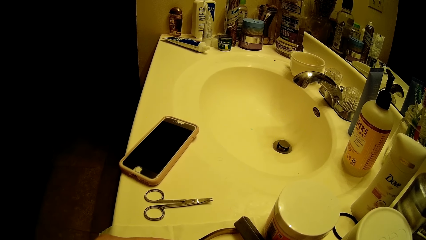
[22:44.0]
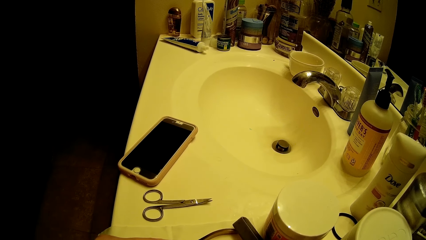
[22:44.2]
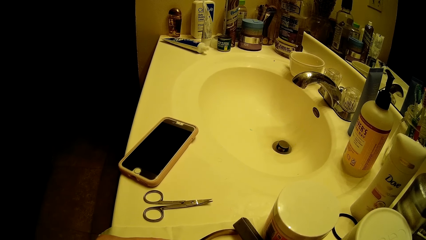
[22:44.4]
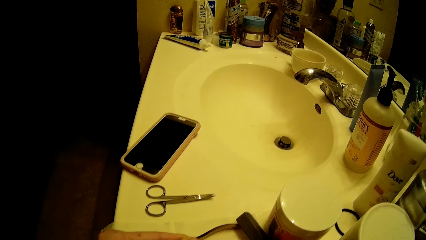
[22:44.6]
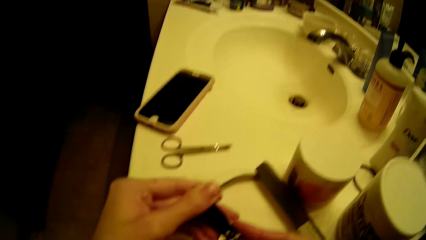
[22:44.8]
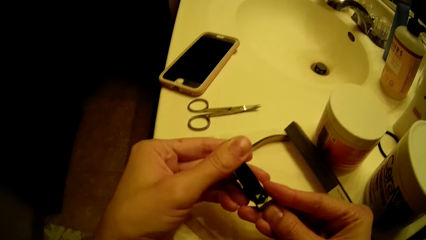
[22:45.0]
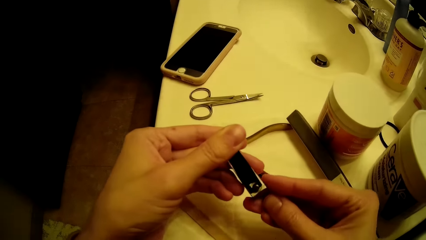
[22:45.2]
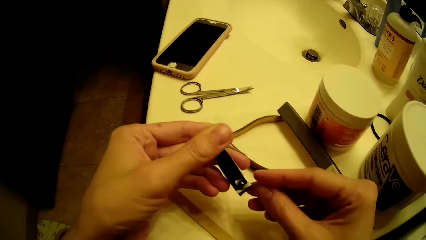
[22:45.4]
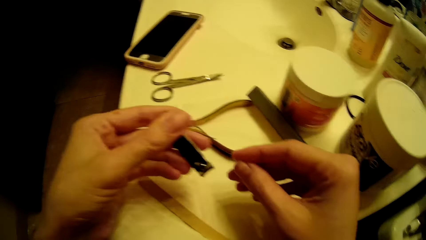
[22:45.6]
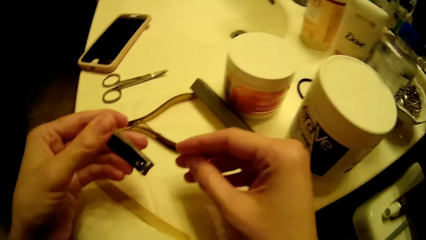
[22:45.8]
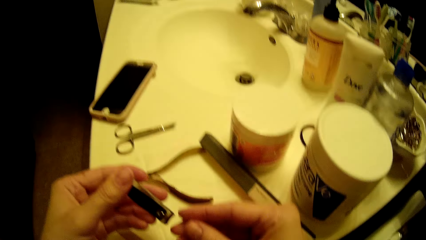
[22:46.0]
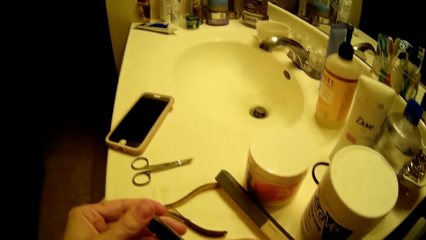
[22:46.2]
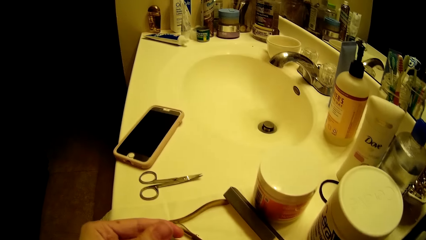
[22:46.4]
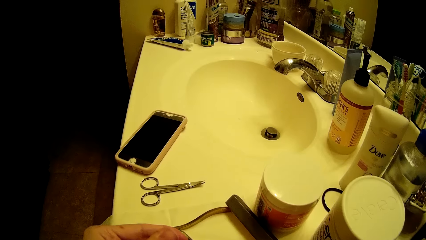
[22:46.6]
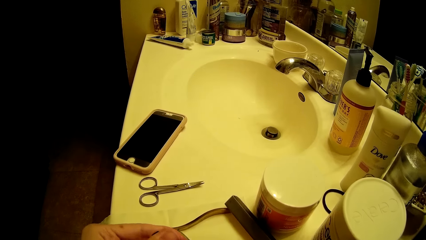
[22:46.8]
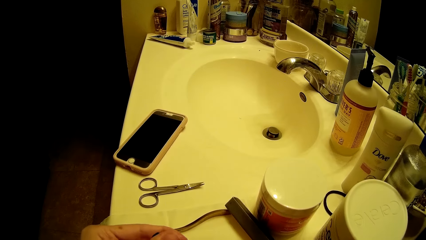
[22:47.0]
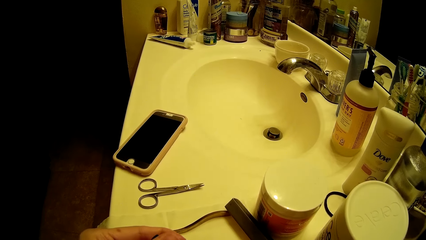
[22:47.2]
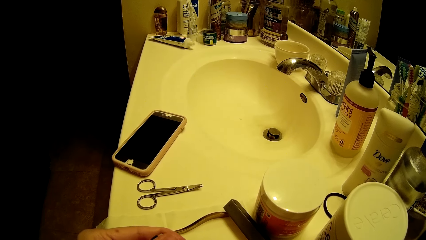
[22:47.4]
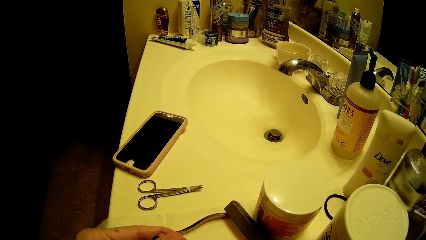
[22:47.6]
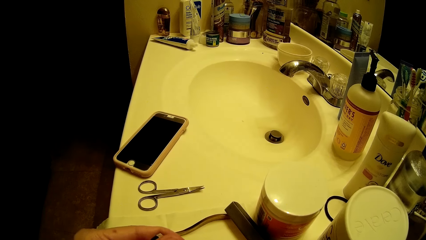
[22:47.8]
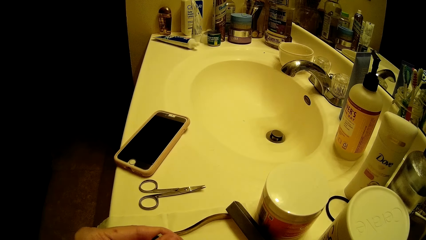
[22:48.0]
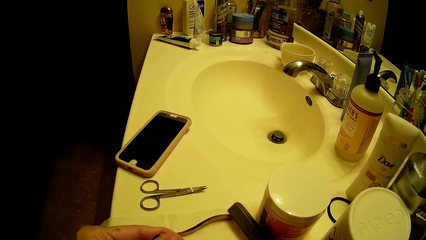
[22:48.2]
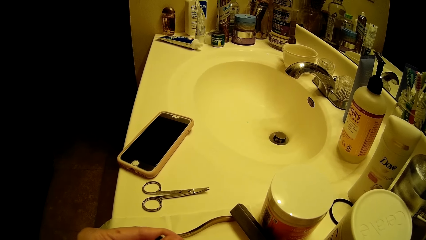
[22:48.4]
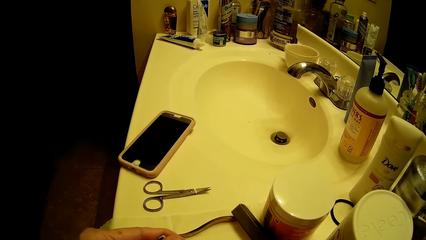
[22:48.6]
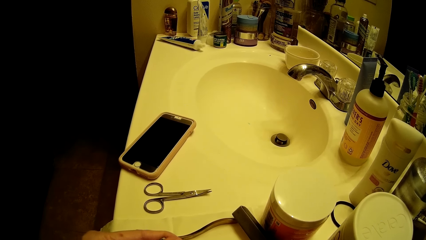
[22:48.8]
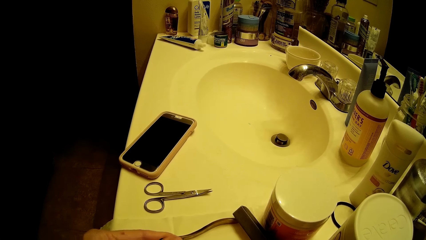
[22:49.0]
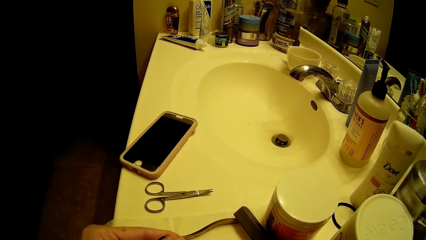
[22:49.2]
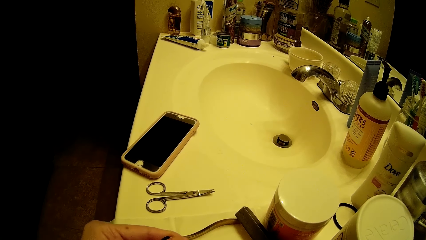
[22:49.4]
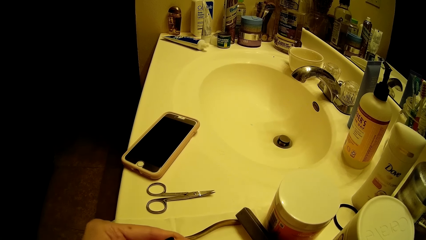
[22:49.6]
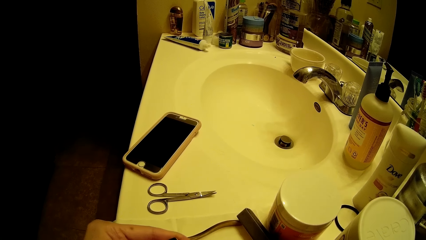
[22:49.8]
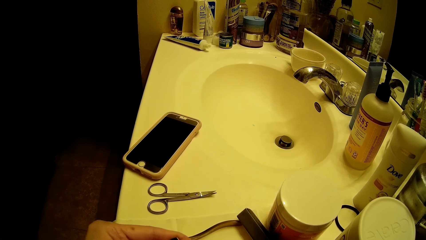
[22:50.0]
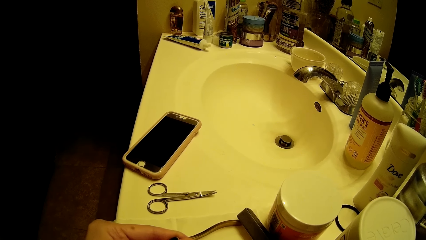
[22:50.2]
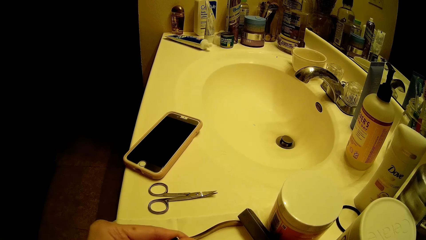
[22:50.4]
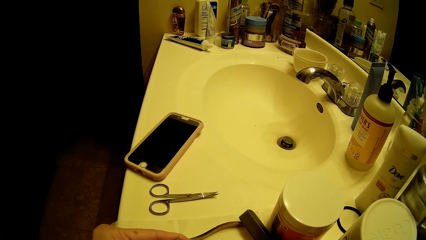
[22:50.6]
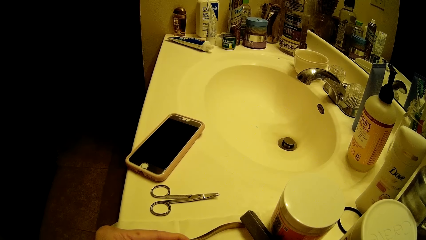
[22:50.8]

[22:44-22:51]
The camera wearer trims her fingernails with the nail clipper in her left hand. She cuts her nails with the nail cutter in her left hand.

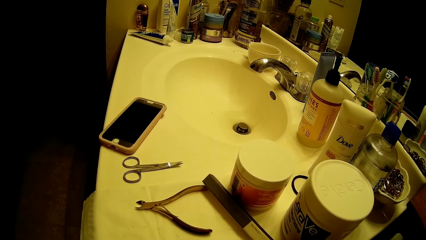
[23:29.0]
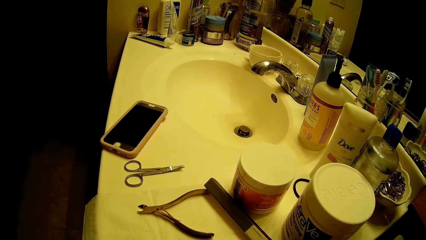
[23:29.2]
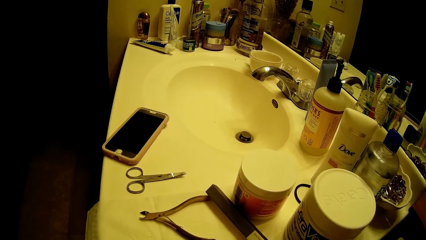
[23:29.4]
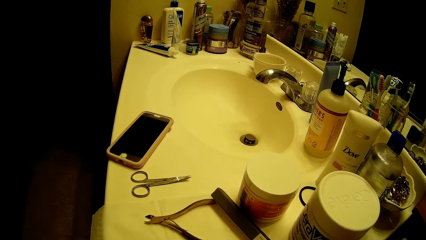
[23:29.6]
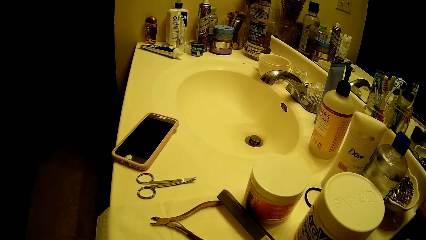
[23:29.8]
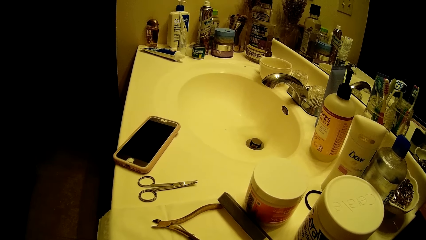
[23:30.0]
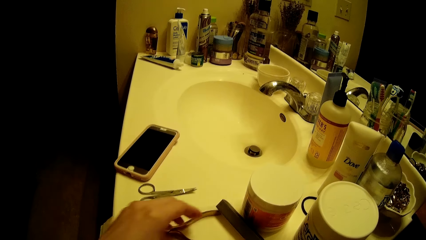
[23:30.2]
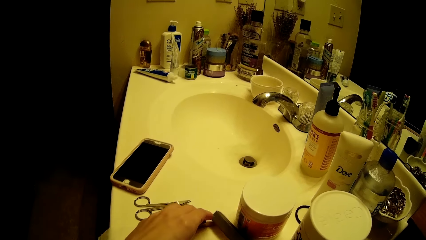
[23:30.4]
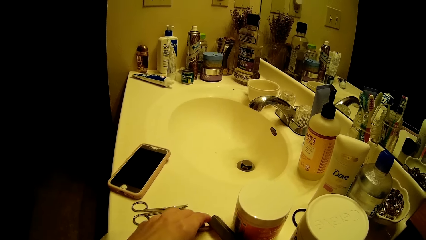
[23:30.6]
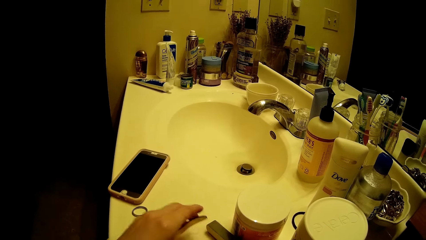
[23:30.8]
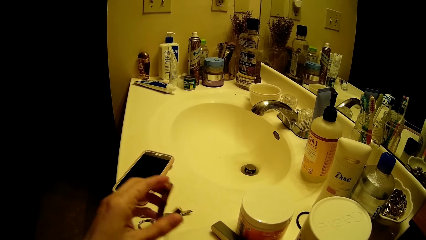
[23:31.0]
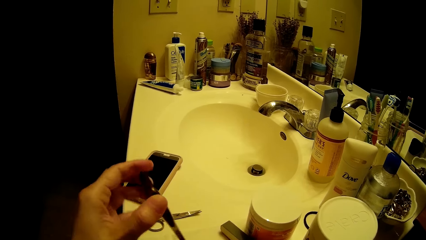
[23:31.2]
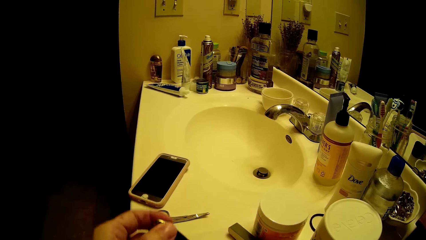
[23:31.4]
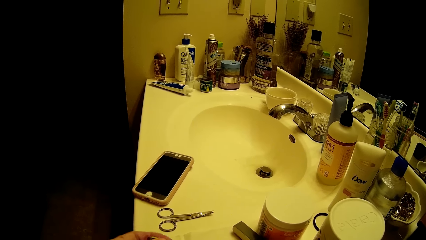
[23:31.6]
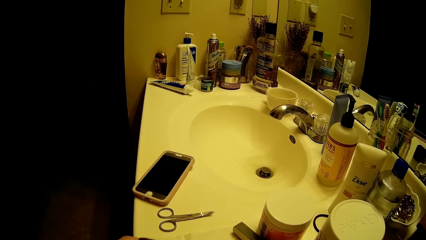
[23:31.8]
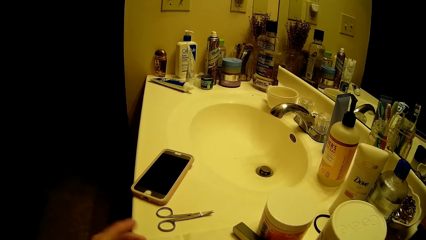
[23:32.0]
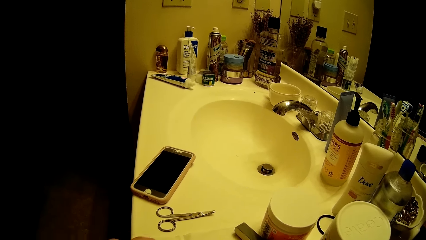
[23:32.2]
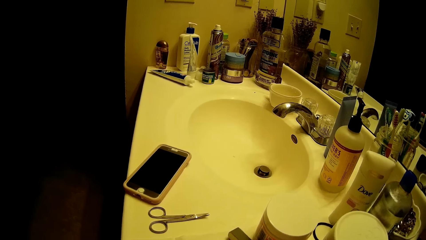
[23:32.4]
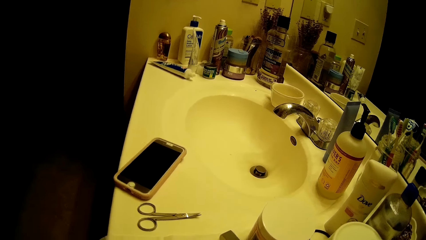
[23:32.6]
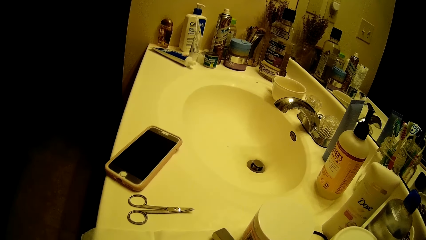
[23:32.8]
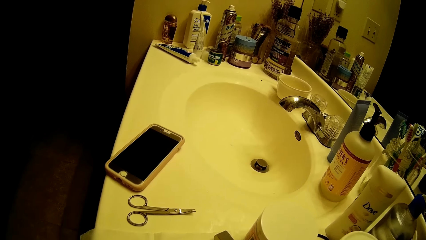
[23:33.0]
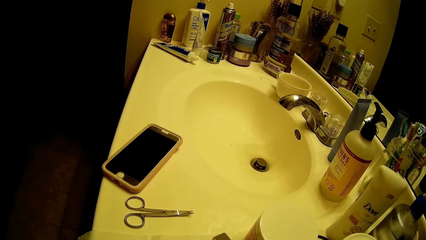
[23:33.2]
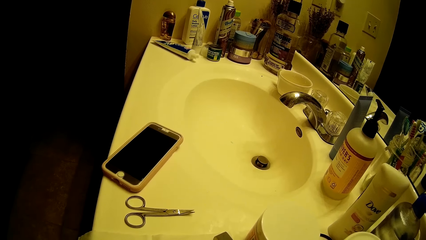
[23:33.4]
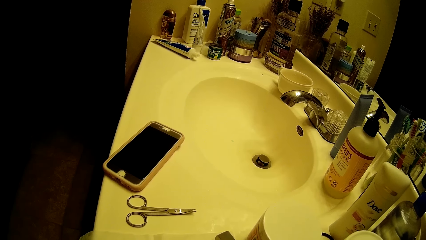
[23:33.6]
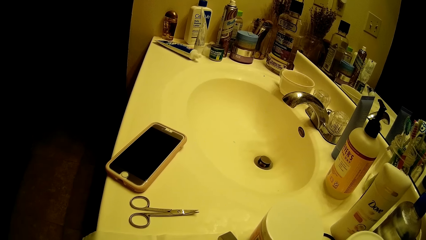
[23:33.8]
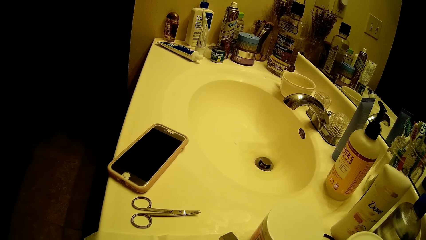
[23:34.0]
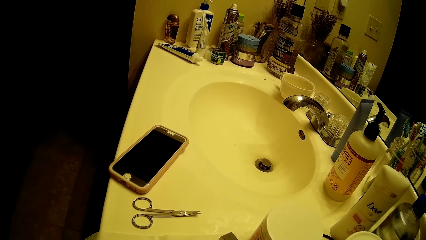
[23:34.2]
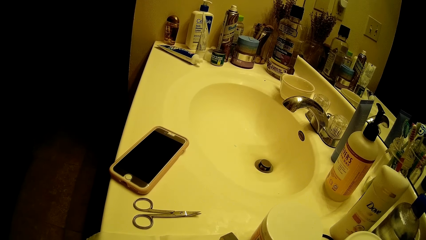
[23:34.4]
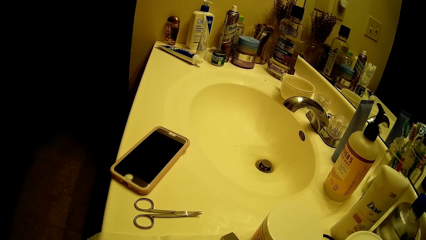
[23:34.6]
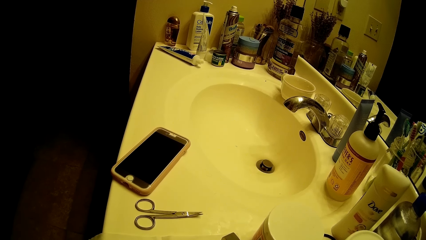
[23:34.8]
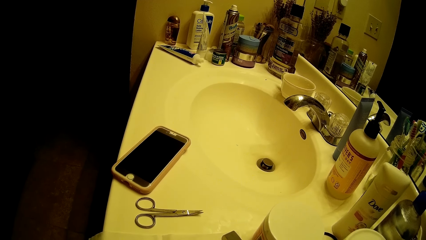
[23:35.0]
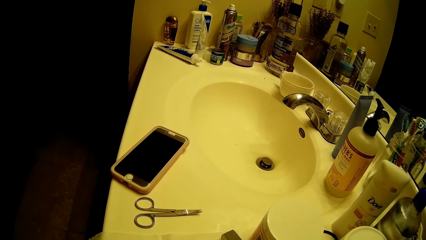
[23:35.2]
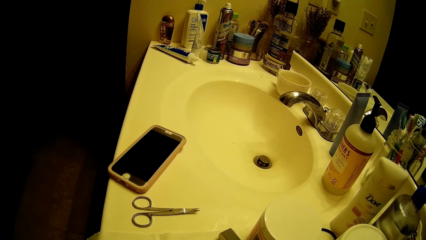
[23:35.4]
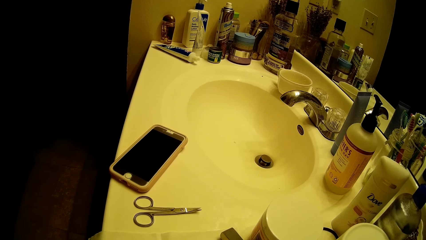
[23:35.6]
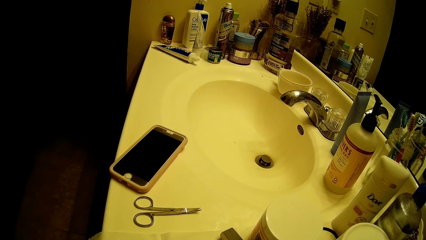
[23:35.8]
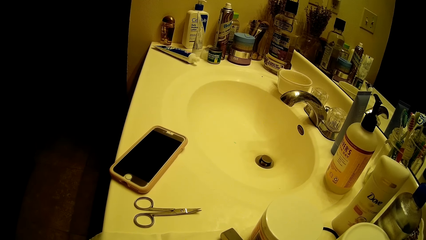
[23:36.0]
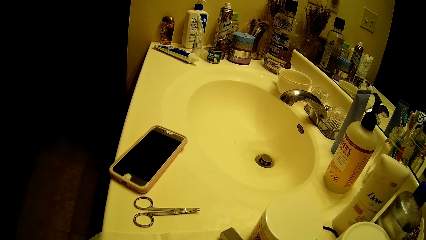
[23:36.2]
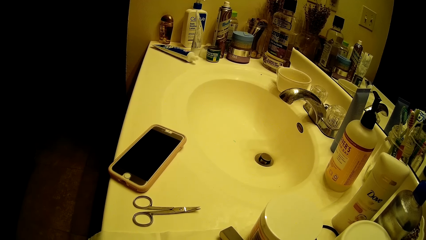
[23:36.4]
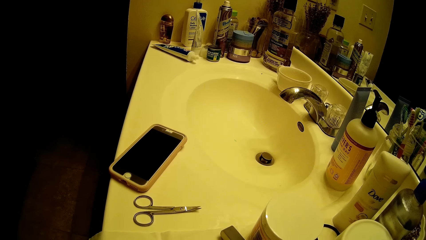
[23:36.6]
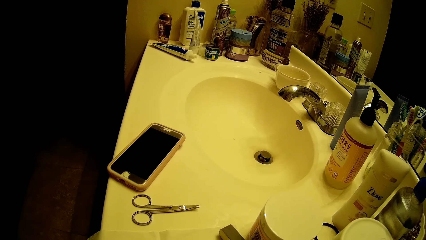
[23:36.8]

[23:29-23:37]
The camera wearer takes the nail clipper.
